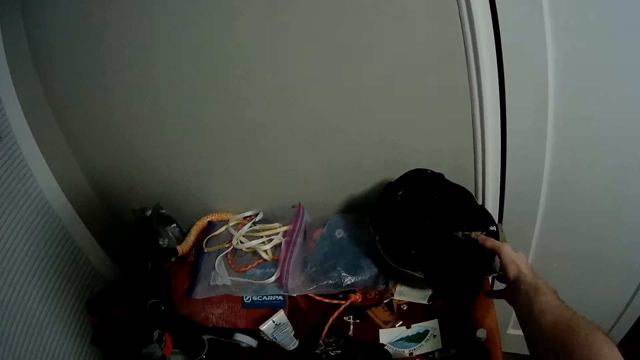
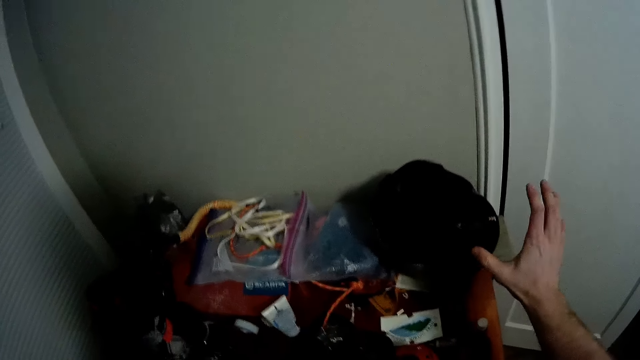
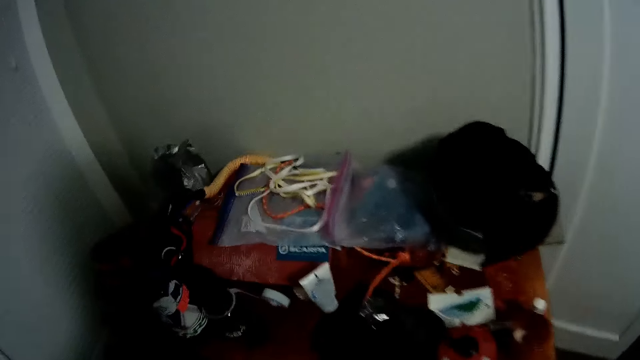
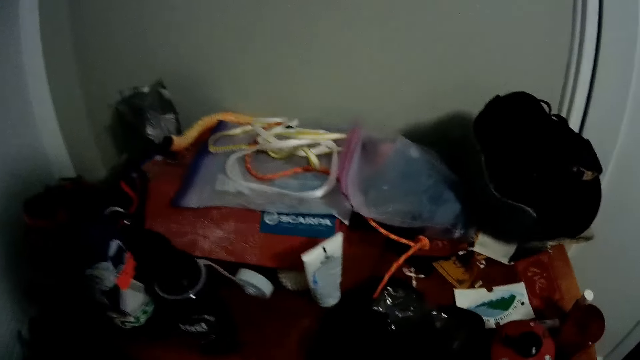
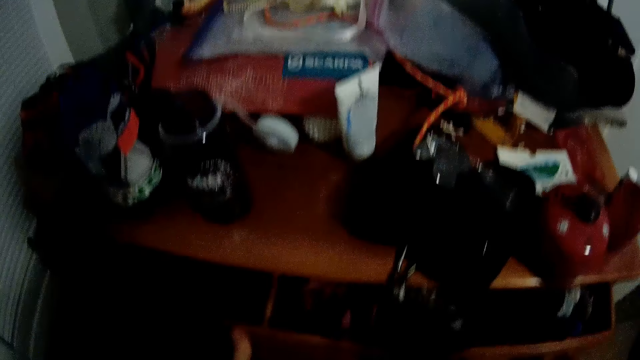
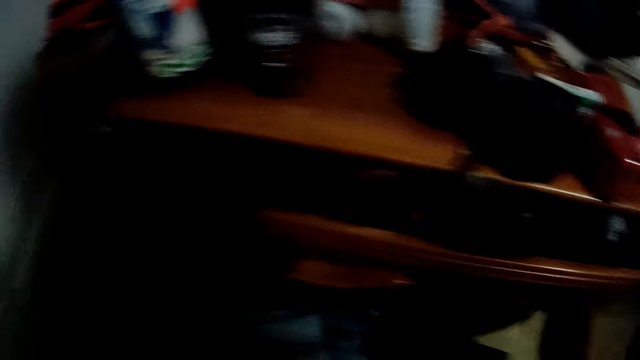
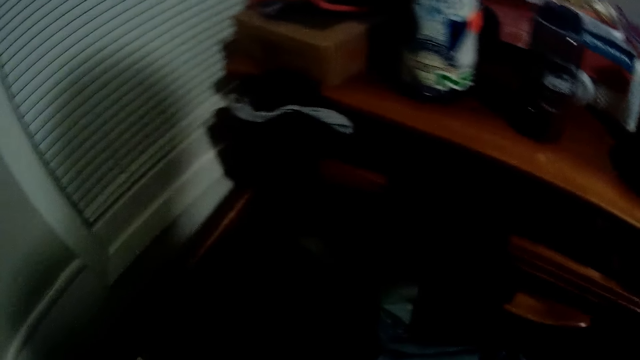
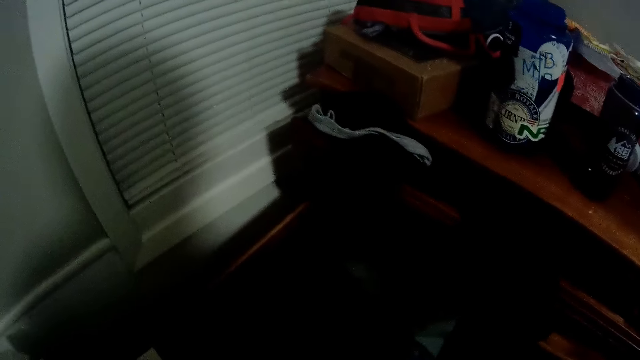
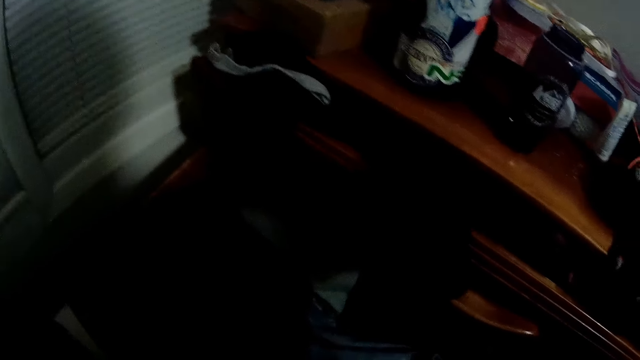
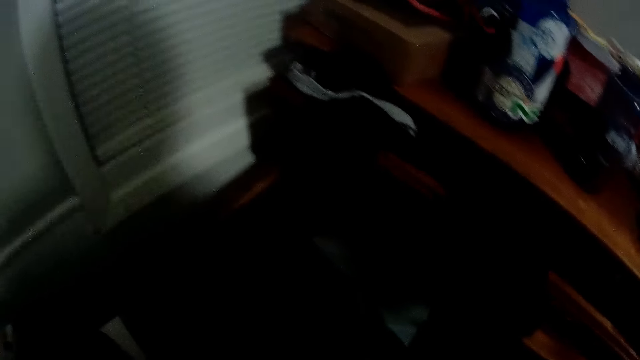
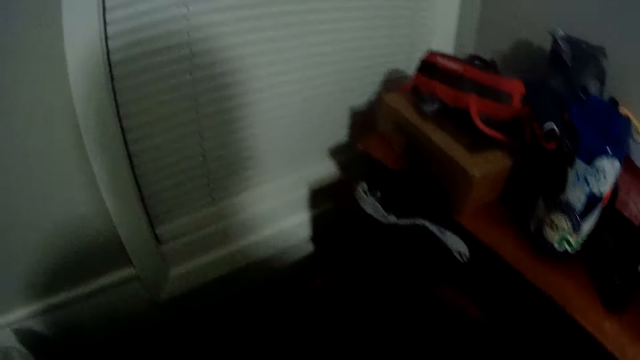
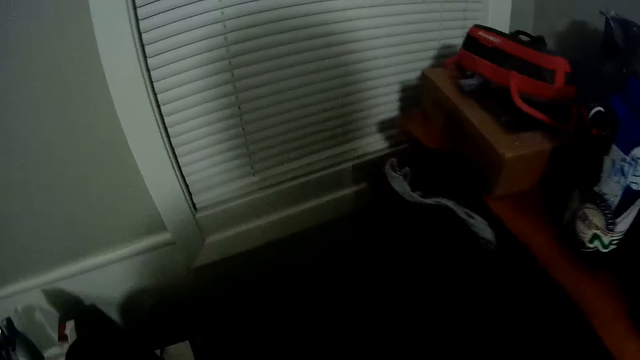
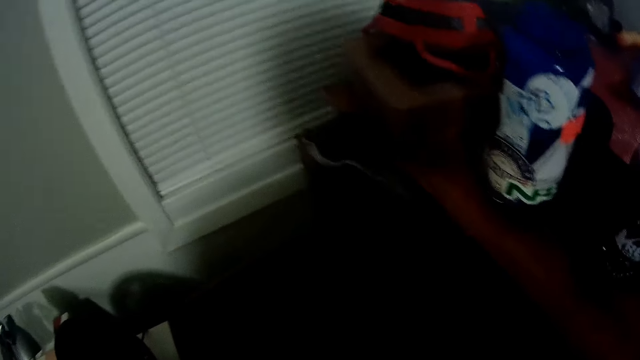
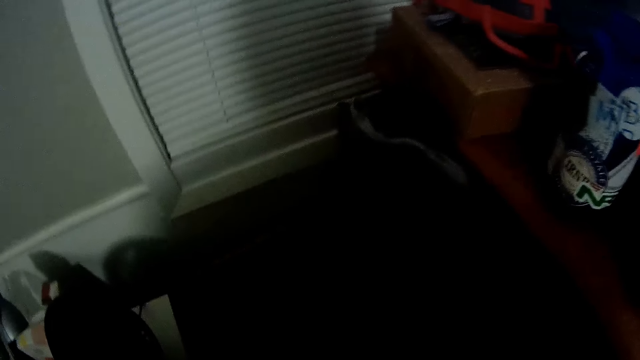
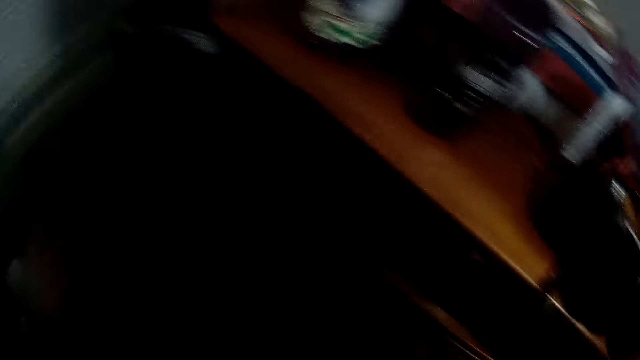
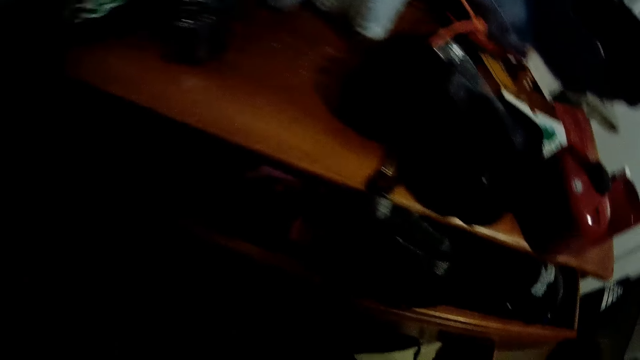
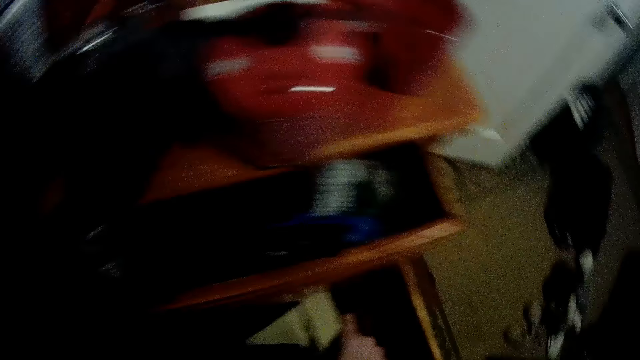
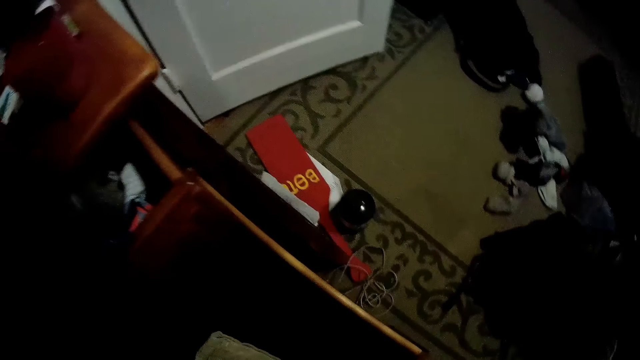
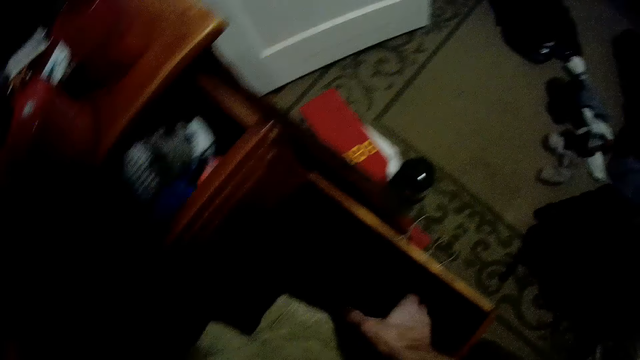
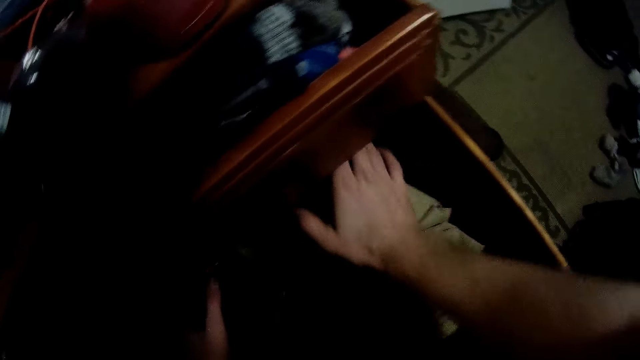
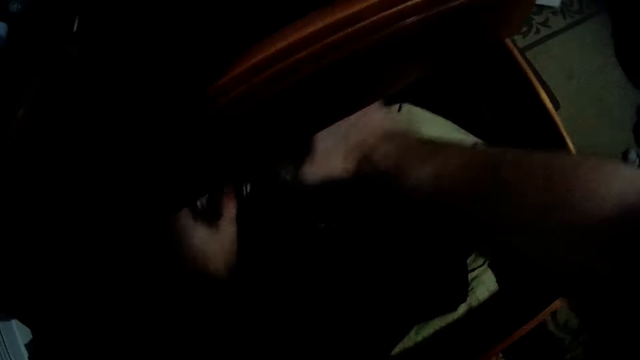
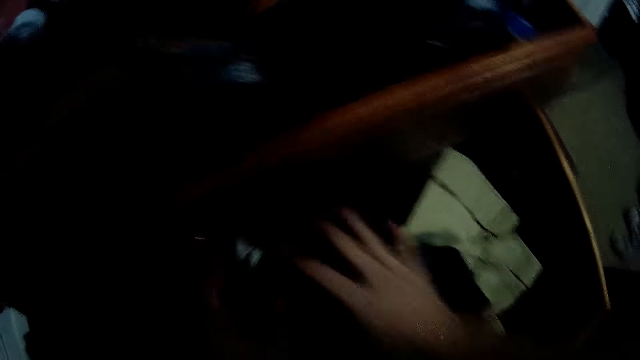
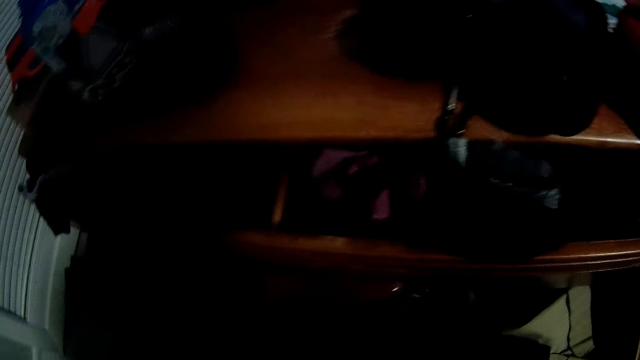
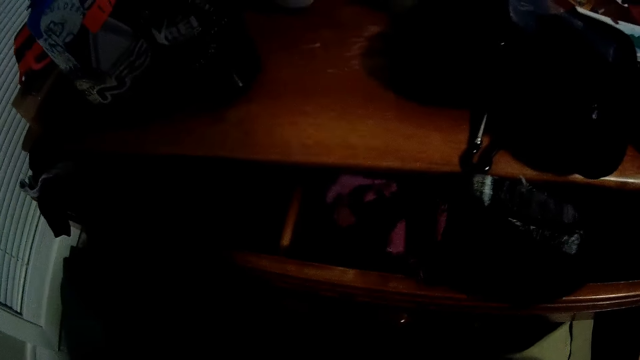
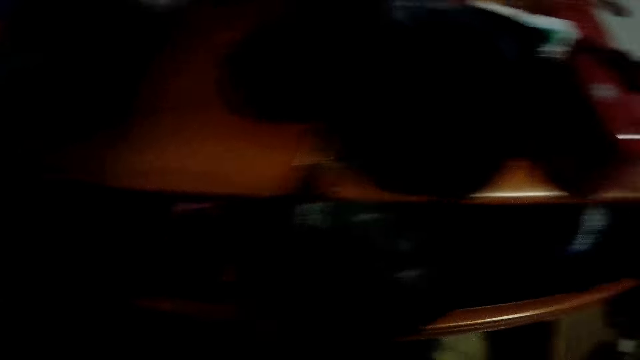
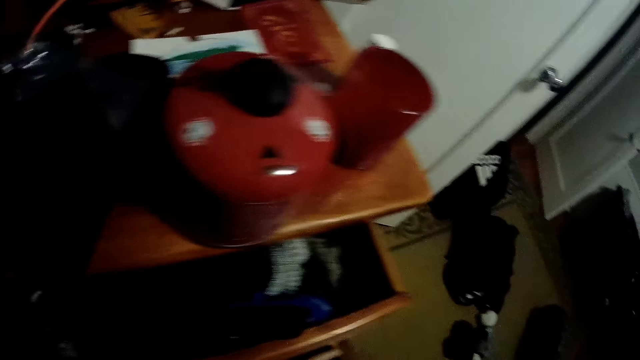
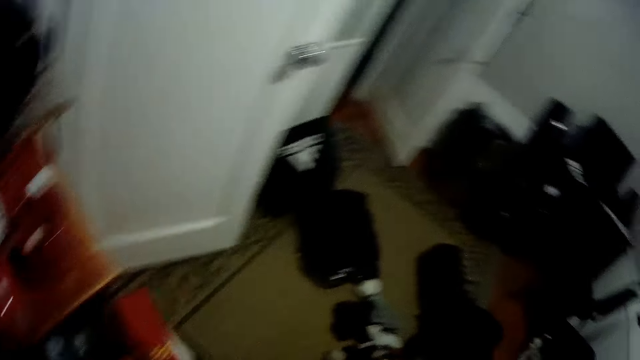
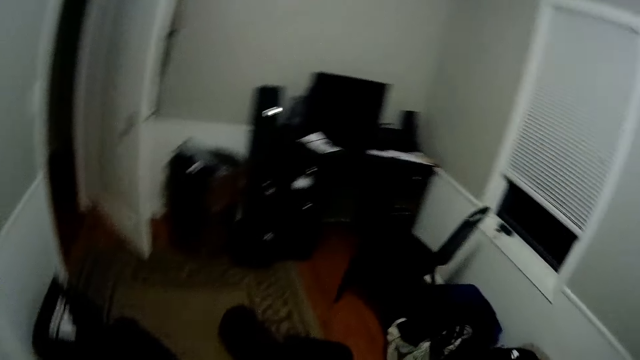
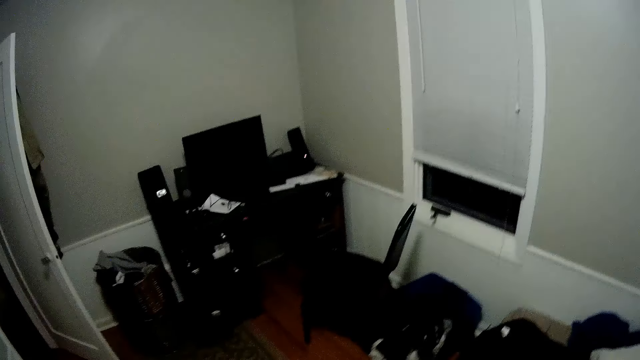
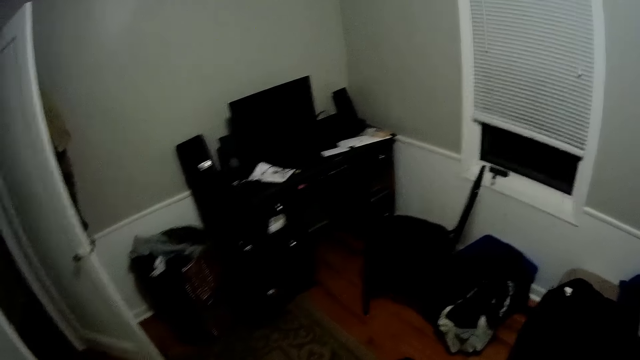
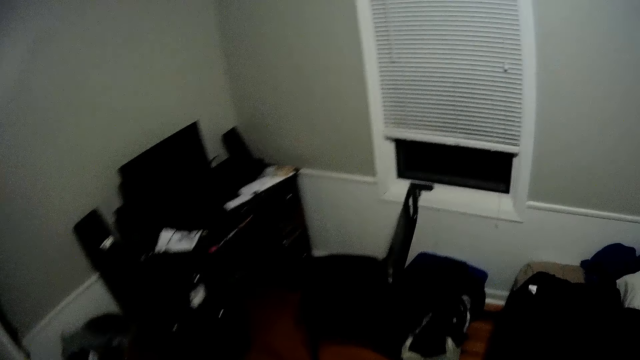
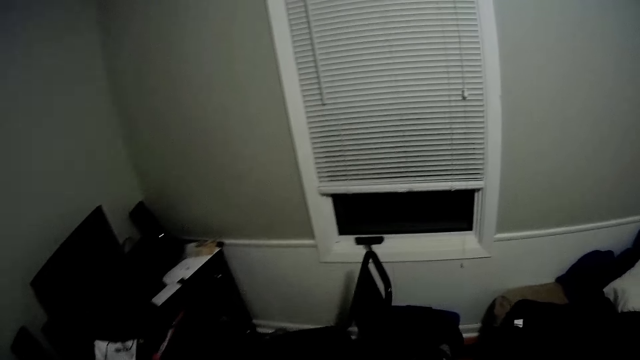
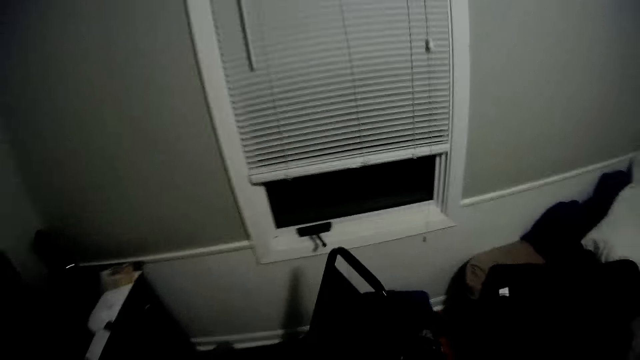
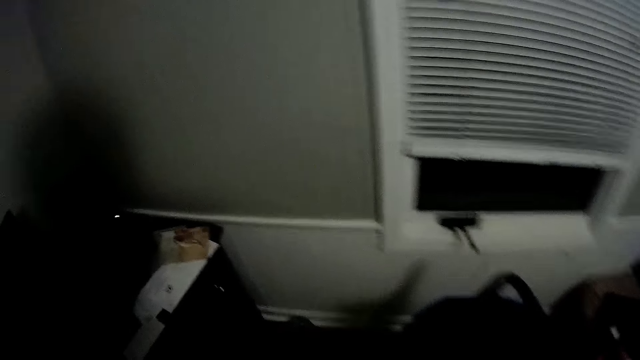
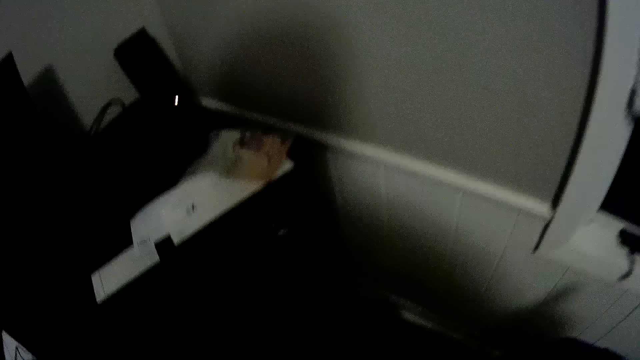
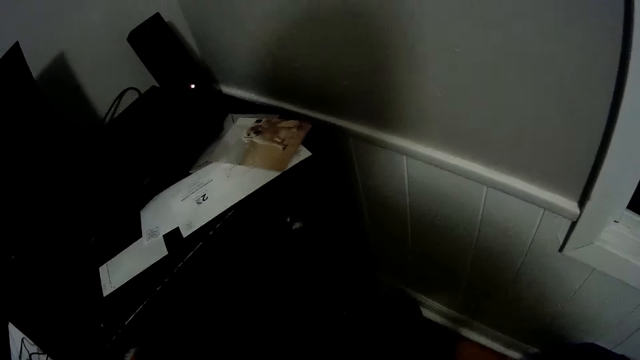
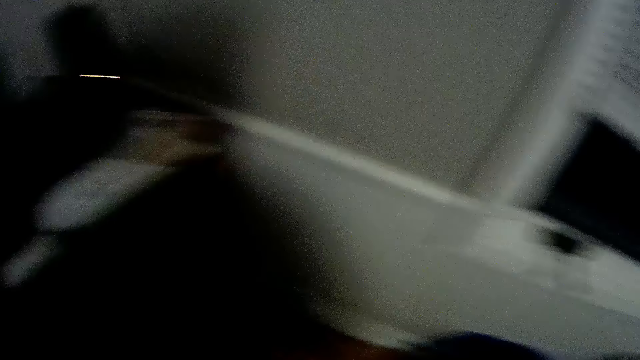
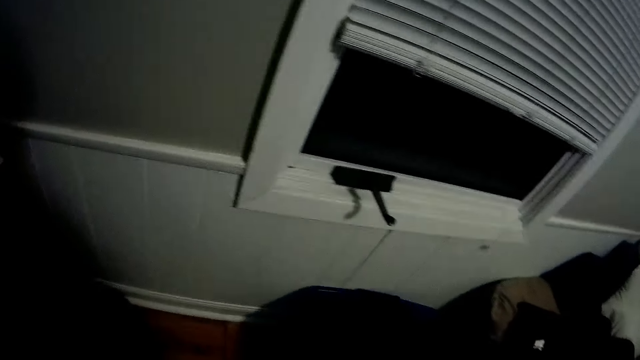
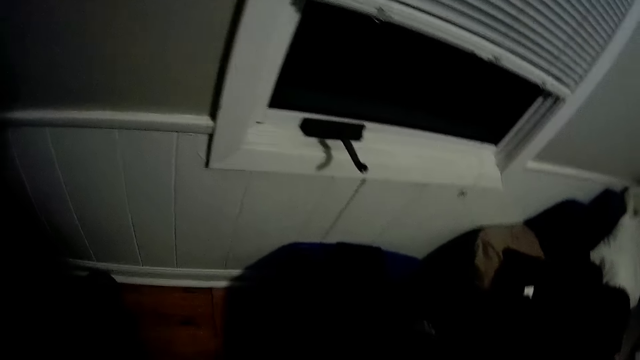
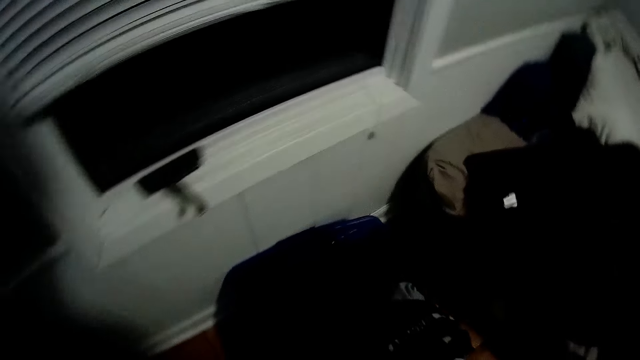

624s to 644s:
The camera wearer swings the body. They push one of the drawers. They swing their hand. They turn the head left. They stare at the wall. They swing the body. They turn right. They walk in the room. They check the clothes in a drawer. They swing their hand. They touch the clothes in the drawer. They swing their hand. They turn the head left. They move the head right. They push the drawer. They walk in the room. They adjust the position of a chair. They swing their hand. They pick something. They turn the head right. They stare at the window. They swing their hand.
